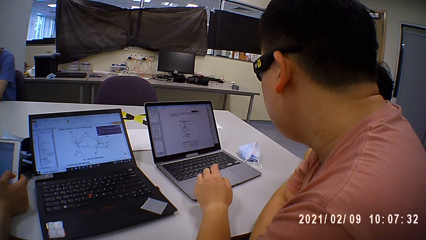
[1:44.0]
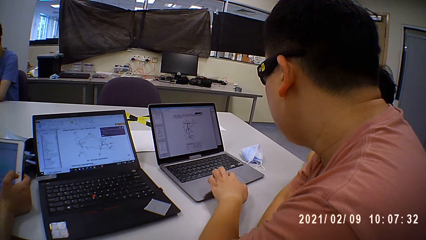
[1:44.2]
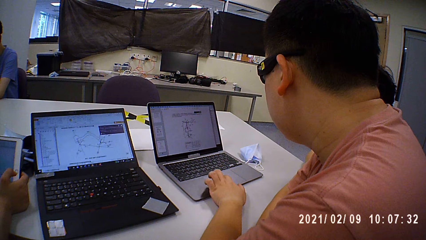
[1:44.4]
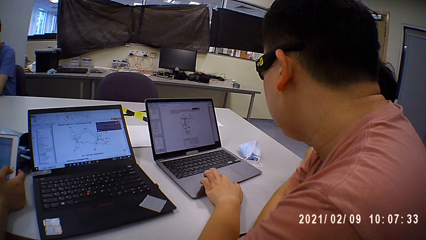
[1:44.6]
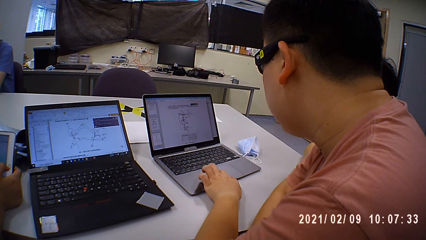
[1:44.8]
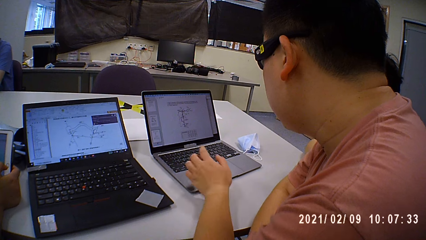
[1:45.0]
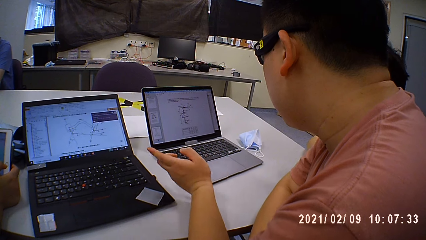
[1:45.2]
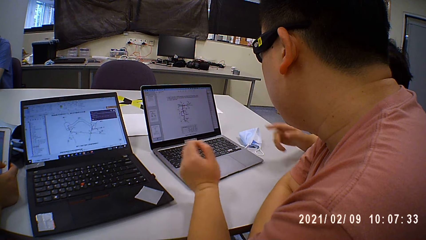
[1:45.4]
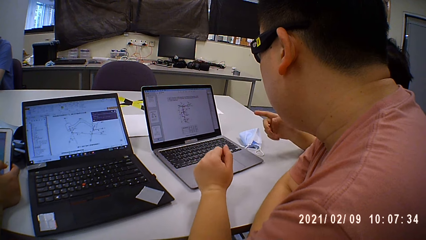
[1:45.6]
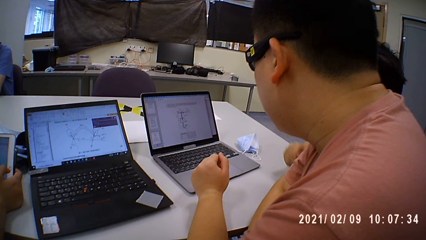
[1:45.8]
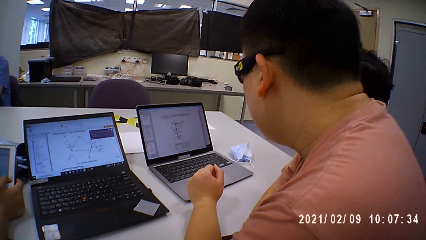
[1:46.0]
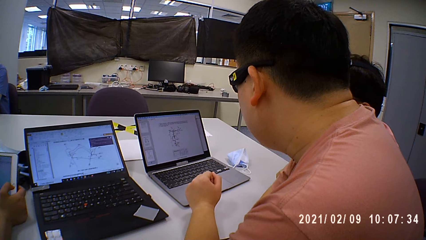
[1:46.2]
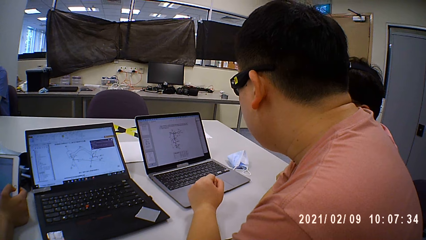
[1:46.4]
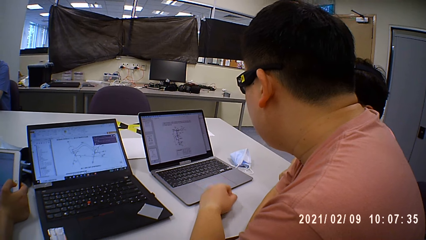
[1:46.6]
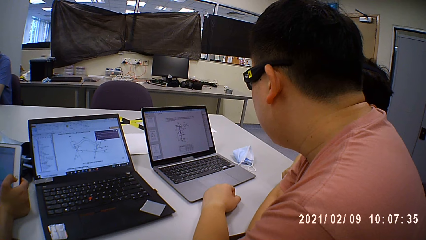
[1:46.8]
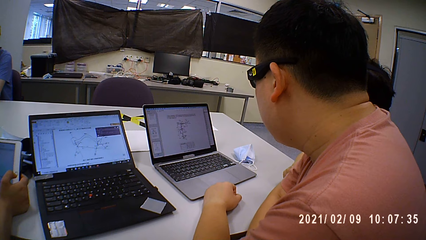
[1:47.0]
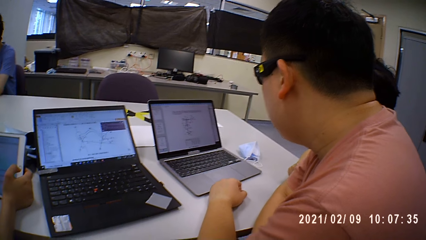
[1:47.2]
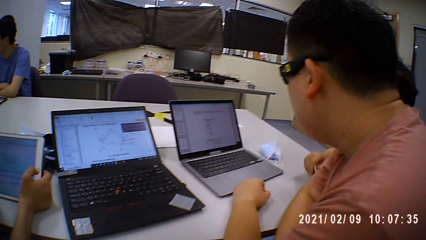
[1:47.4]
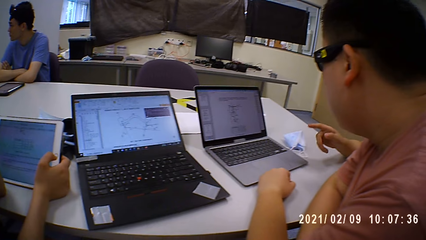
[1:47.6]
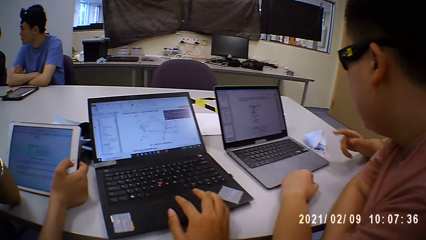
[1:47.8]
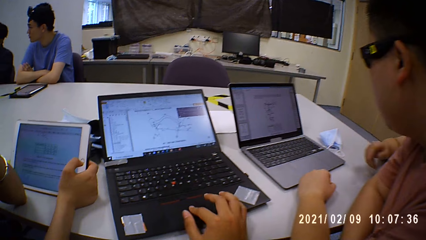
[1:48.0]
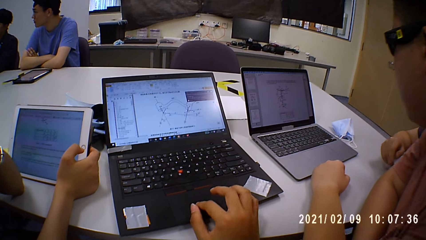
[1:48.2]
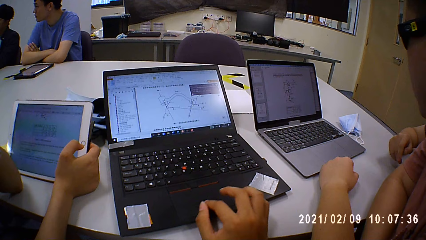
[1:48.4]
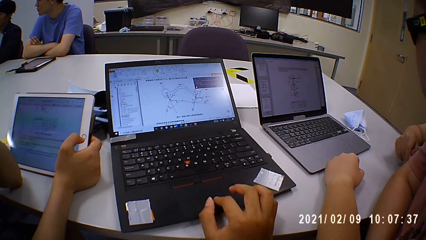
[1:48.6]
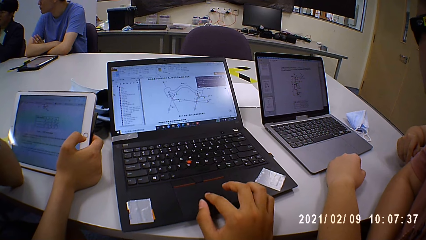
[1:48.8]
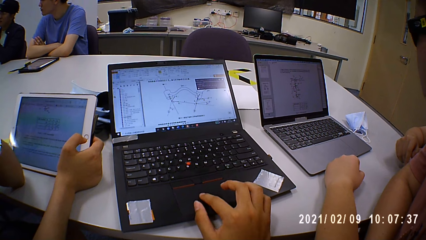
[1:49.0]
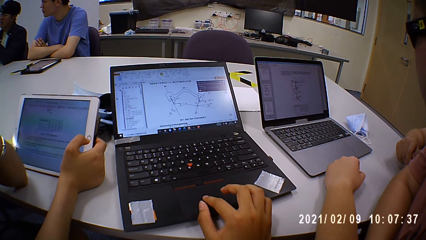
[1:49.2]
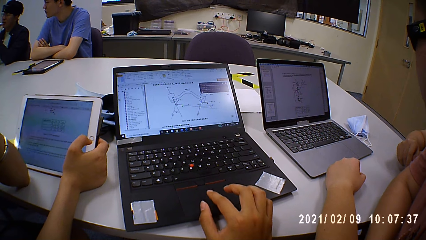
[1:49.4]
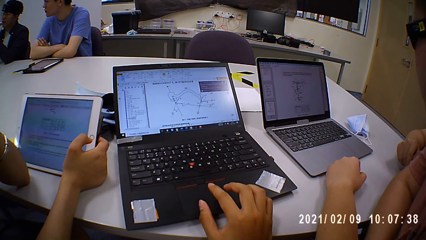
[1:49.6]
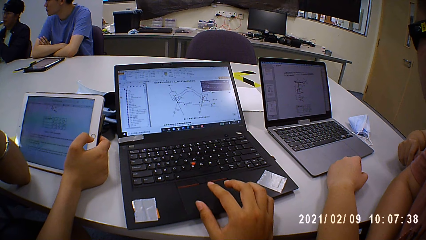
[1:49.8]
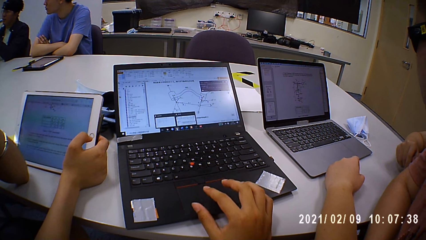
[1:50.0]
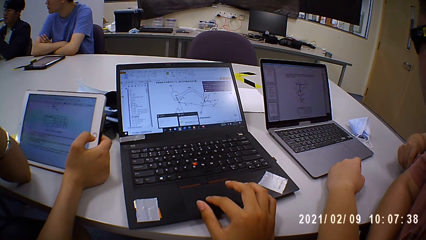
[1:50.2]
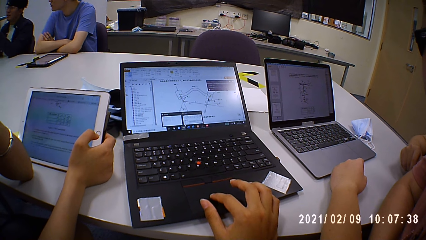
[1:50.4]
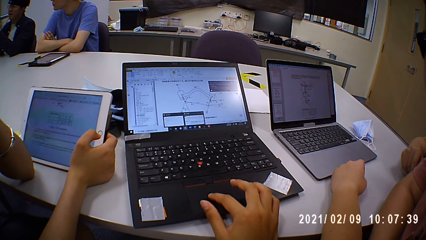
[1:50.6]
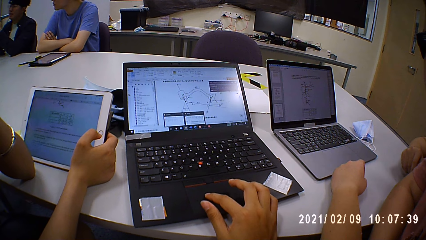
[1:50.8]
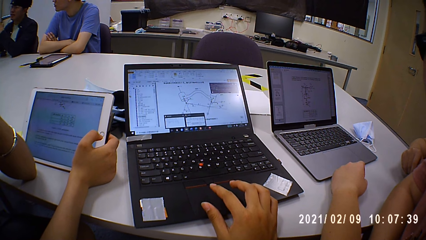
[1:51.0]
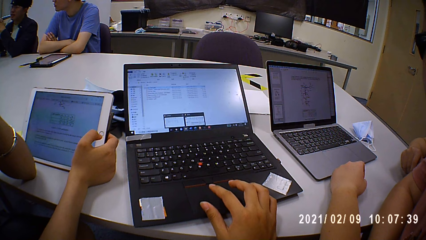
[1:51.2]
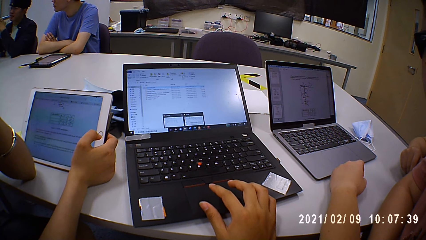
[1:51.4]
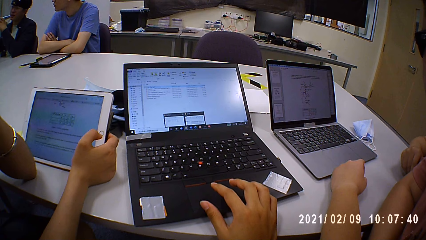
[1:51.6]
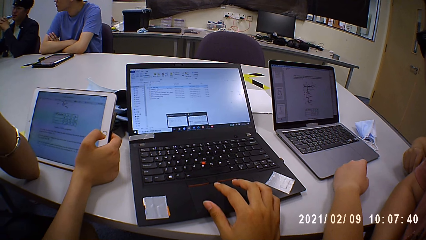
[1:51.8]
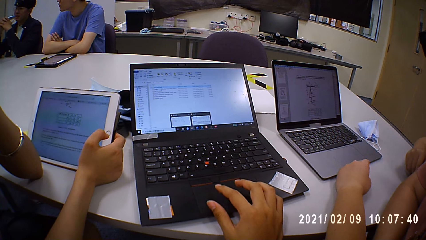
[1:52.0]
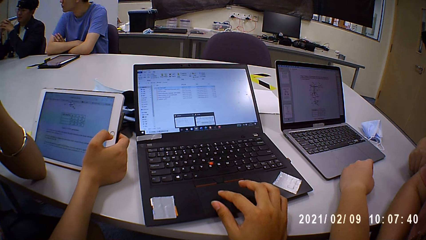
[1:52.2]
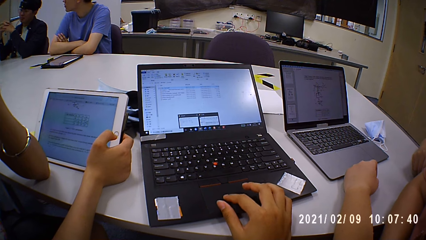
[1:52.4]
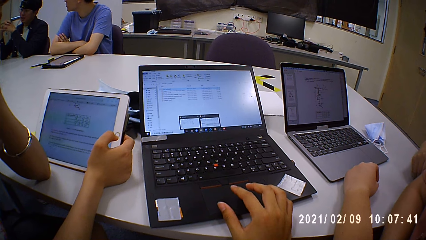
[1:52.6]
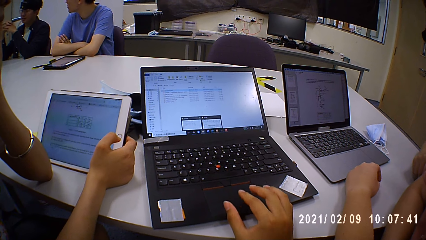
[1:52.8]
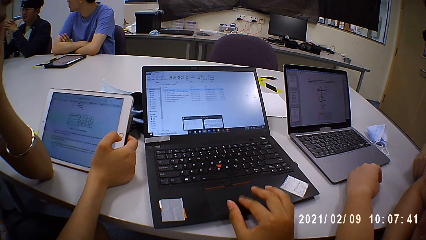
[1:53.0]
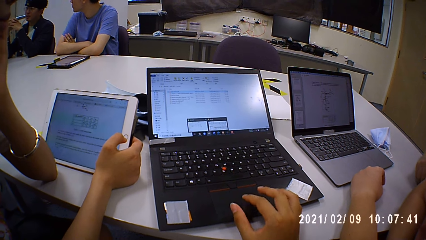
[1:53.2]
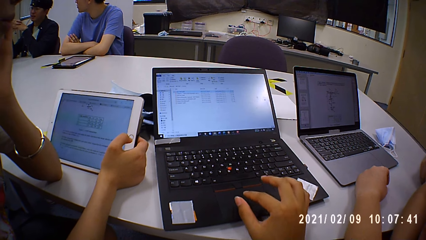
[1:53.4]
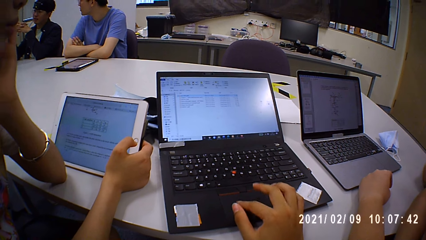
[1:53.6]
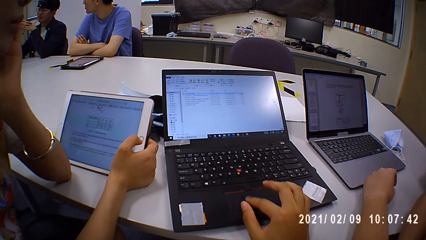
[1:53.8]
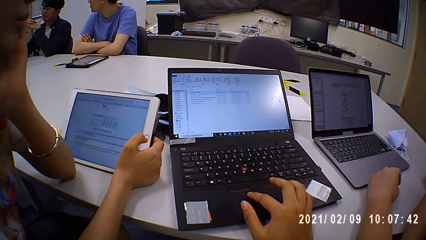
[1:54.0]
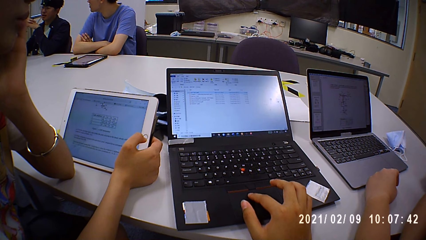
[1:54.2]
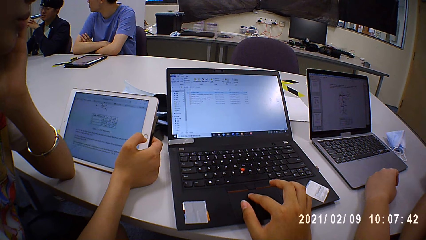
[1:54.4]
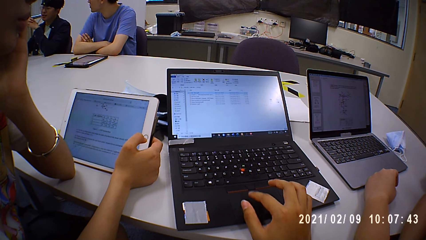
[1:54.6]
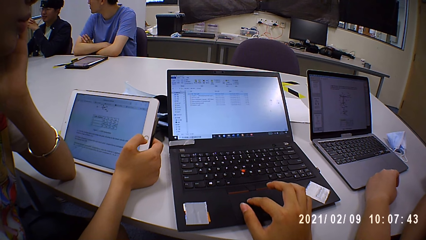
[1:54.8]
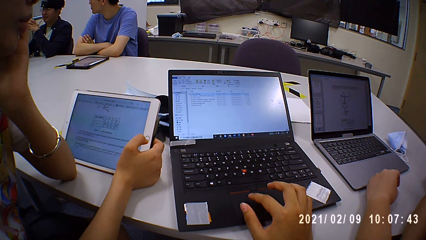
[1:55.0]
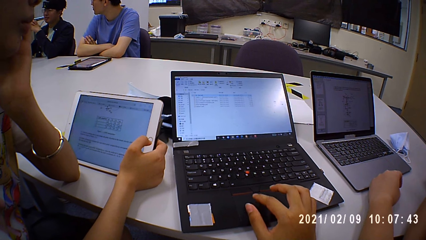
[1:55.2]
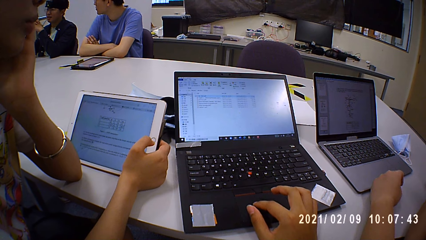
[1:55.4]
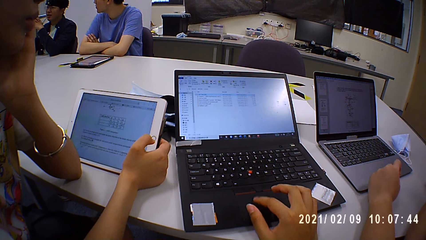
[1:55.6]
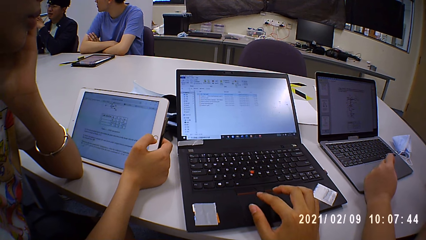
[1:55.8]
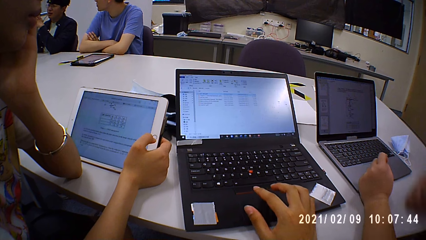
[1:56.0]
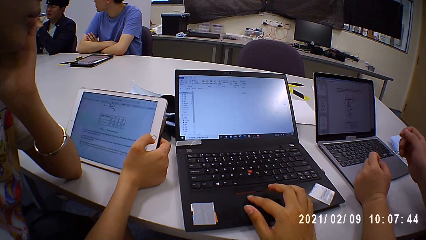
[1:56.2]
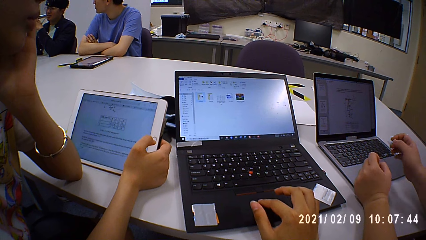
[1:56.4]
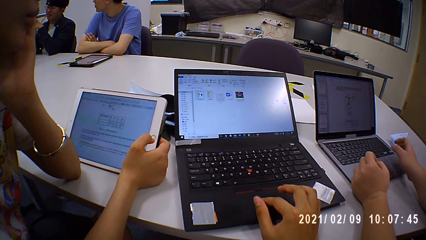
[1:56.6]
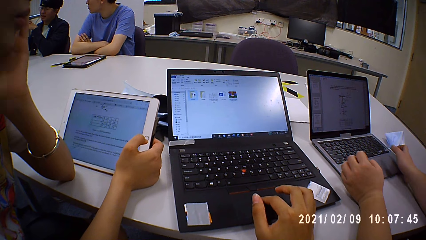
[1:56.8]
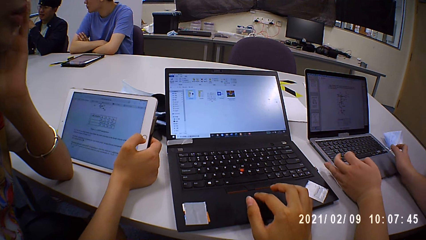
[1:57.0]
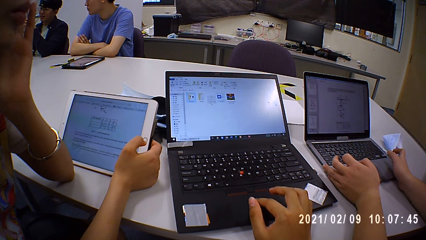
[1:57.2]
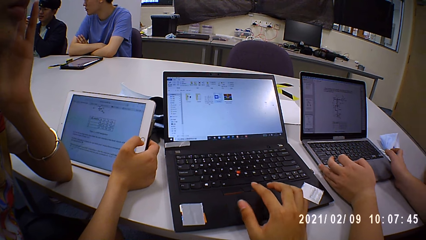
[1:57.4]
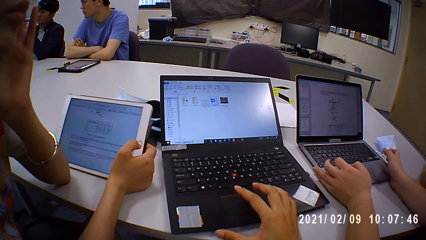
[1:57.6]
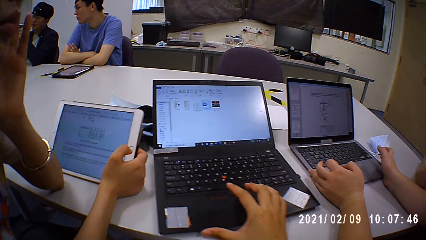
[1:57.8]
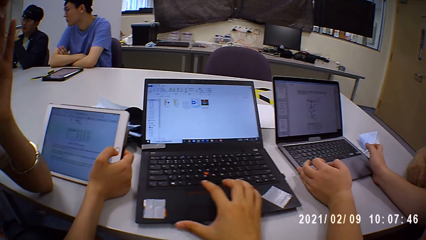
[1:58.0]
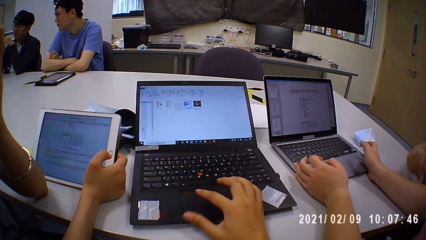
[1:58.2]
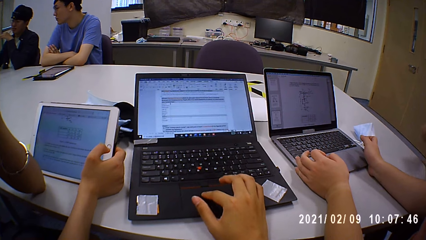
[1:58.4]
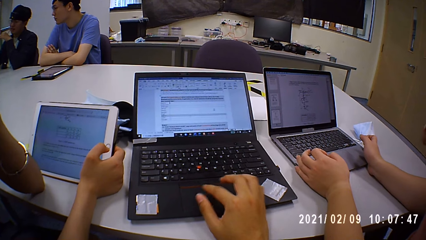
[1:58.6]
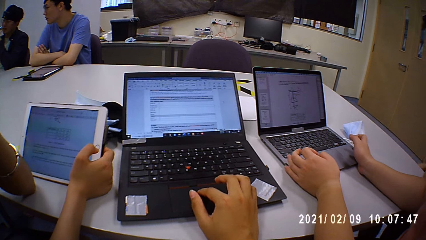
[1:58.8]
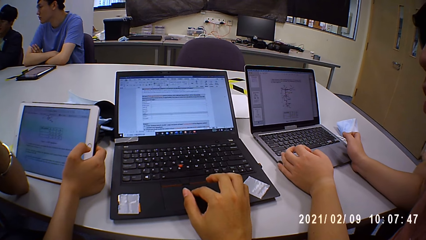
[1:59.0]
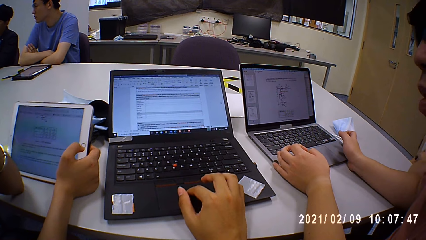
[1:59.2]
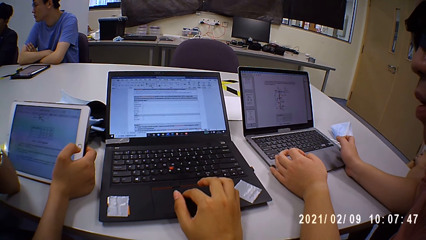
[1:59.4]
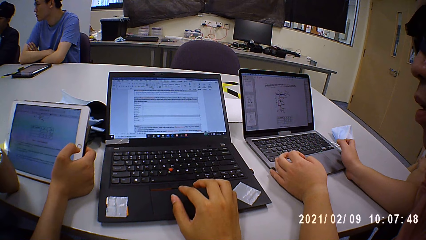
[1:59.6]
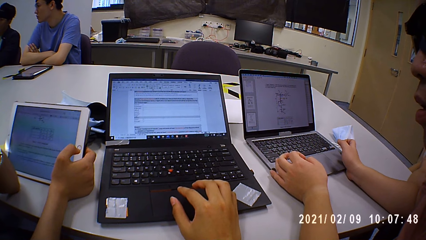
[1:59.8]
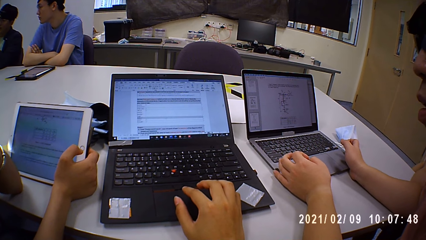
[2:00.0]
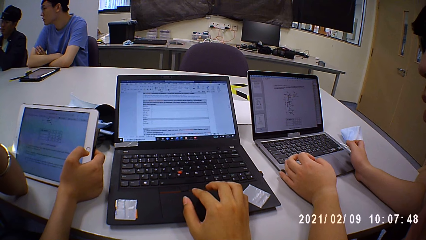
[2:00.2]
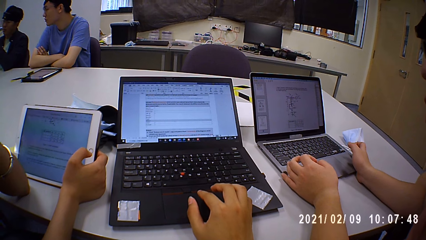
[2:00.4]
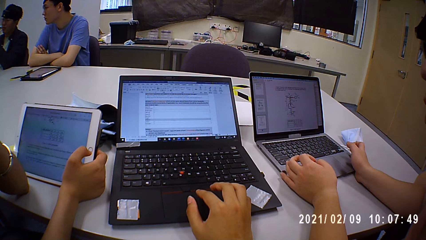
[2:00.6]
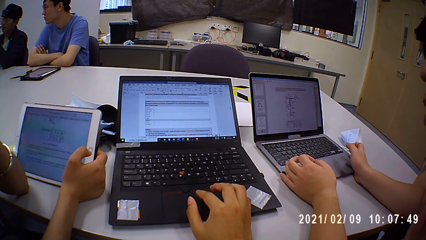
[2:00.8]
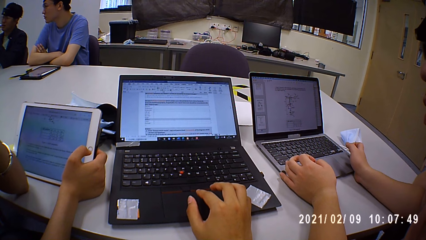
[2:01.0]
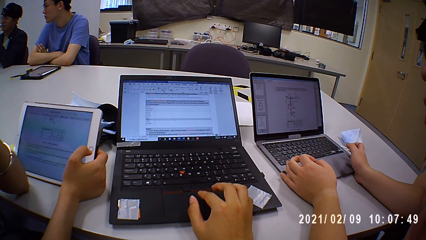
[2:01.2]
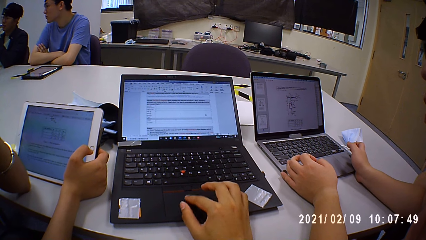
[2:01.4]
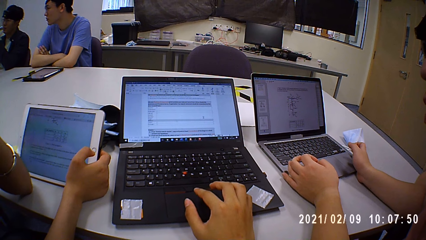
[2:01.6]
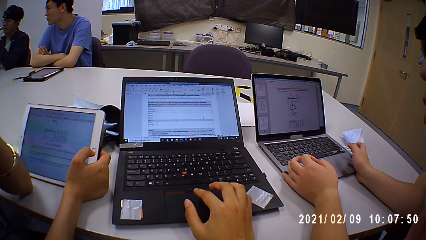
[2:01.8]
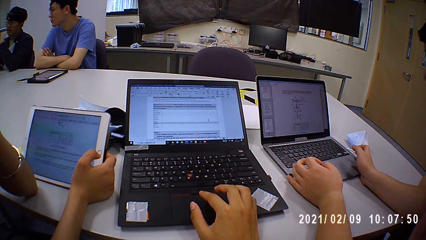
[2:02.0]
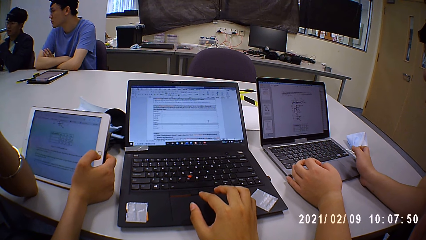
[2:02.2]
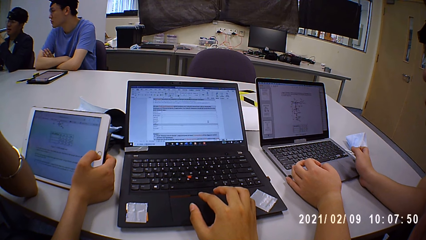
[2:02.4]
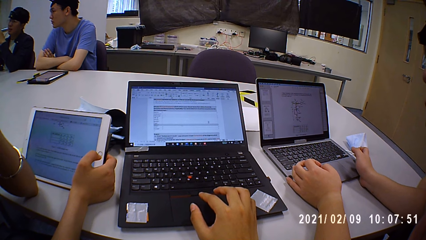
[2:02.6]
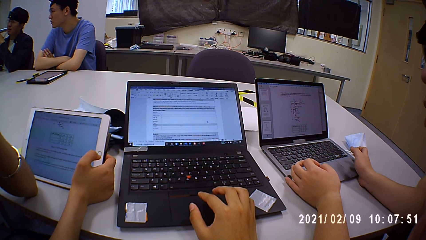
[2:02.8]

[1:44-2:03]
The camera wearer uses the laptop. They scroll on the laptop.
